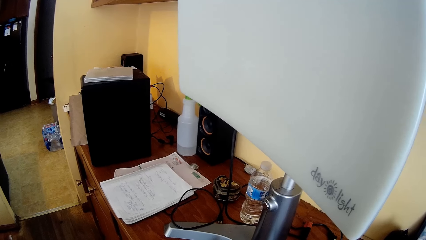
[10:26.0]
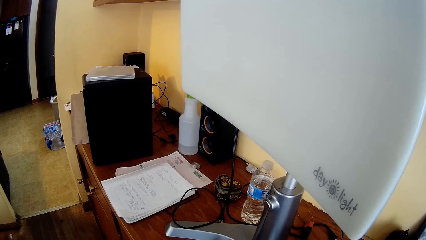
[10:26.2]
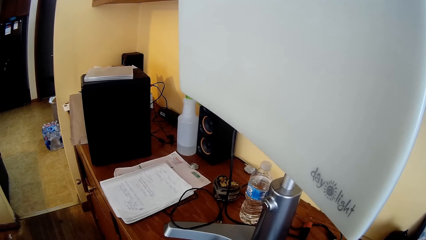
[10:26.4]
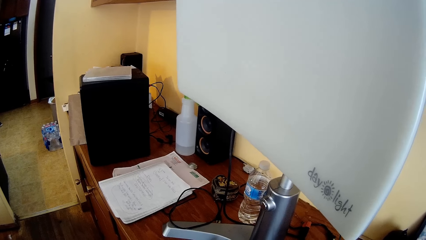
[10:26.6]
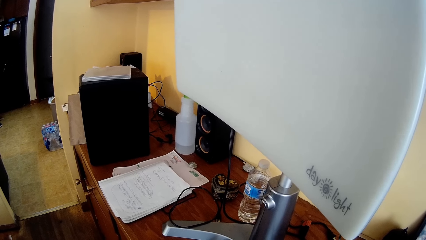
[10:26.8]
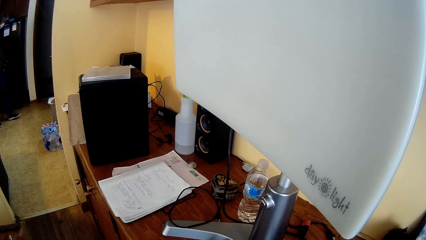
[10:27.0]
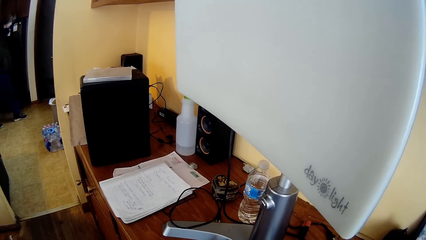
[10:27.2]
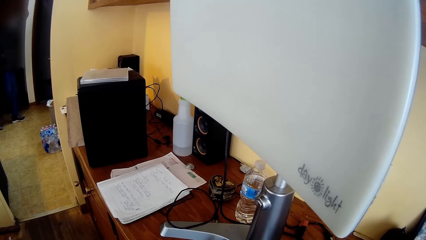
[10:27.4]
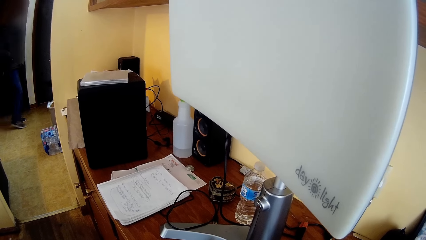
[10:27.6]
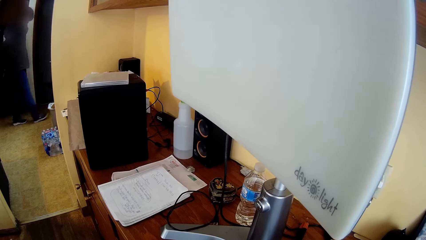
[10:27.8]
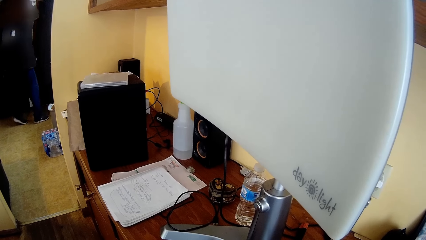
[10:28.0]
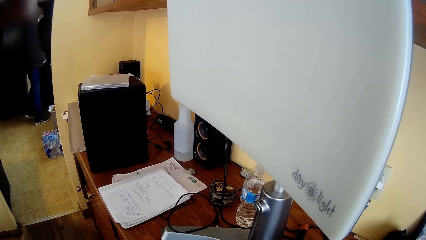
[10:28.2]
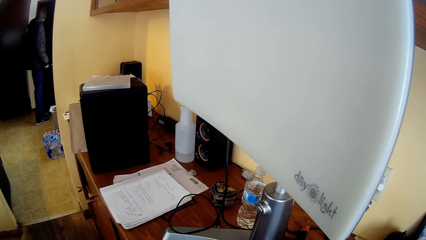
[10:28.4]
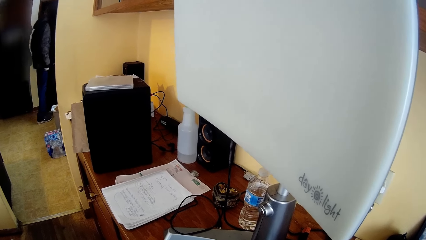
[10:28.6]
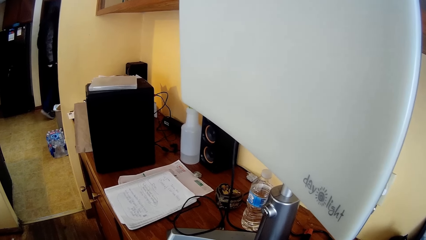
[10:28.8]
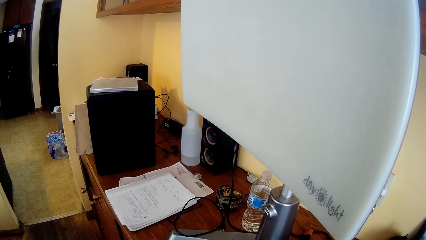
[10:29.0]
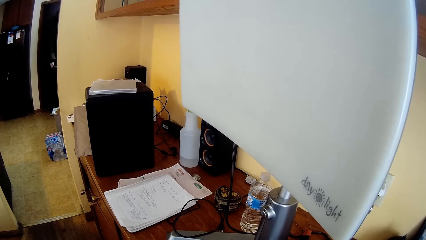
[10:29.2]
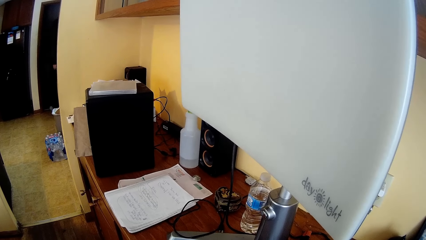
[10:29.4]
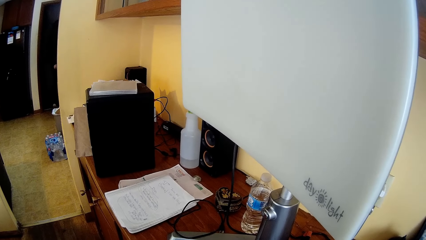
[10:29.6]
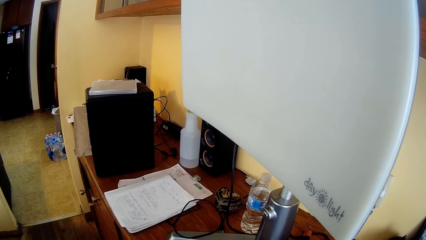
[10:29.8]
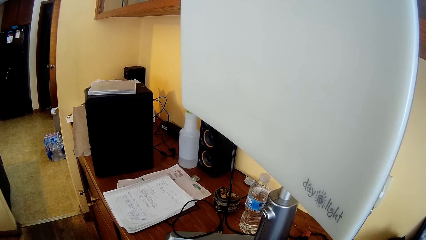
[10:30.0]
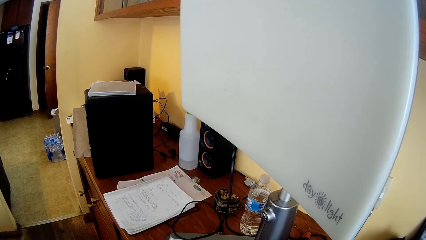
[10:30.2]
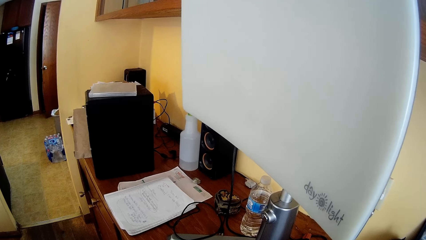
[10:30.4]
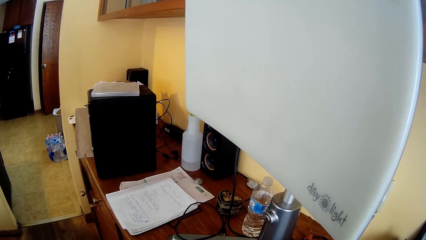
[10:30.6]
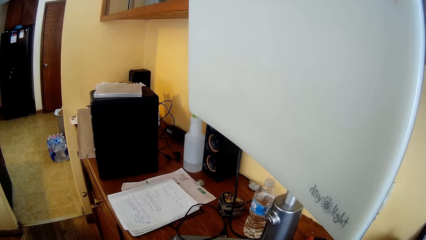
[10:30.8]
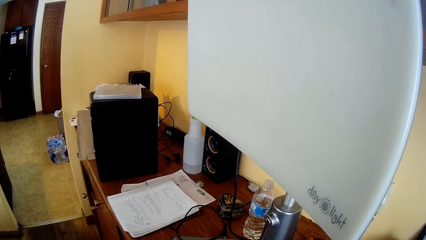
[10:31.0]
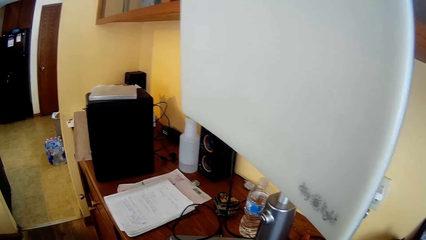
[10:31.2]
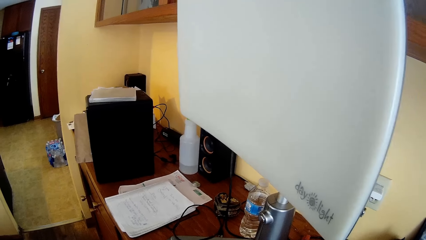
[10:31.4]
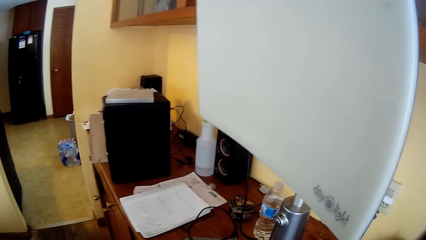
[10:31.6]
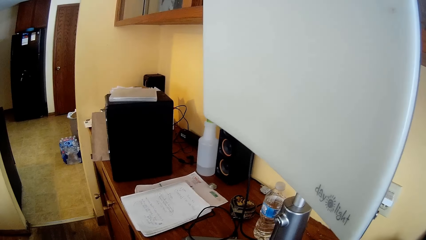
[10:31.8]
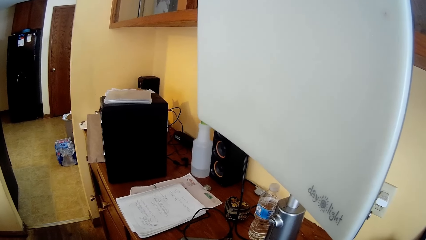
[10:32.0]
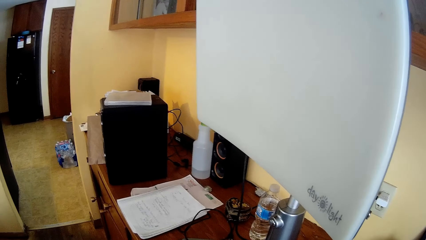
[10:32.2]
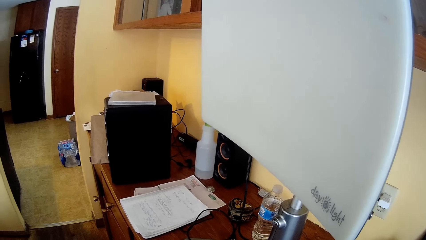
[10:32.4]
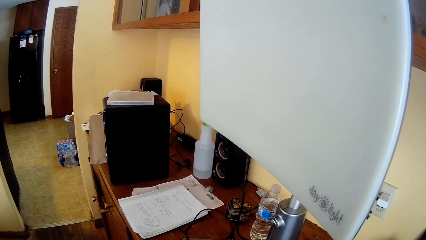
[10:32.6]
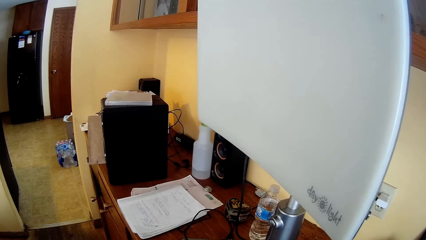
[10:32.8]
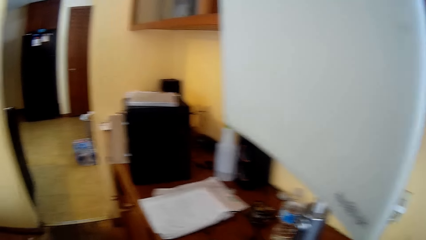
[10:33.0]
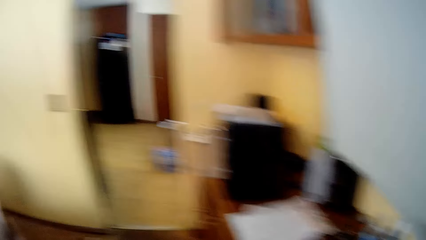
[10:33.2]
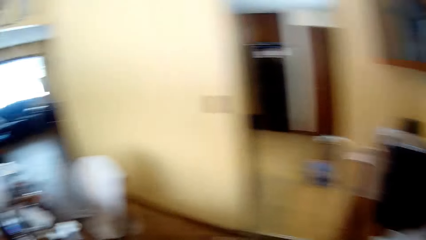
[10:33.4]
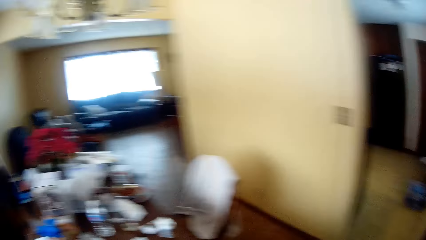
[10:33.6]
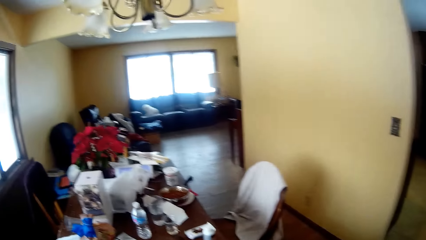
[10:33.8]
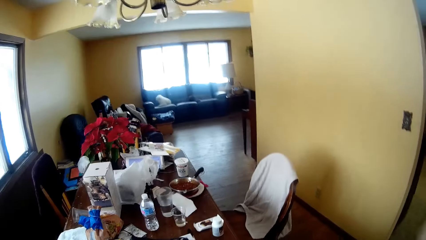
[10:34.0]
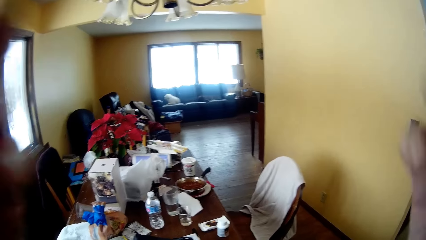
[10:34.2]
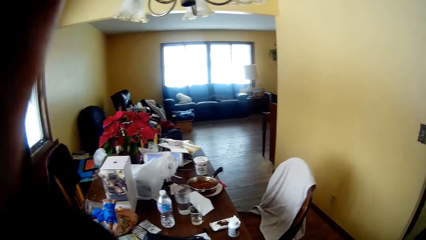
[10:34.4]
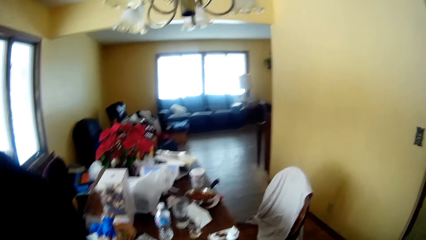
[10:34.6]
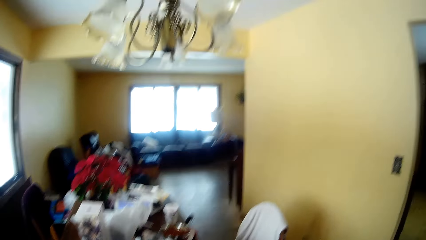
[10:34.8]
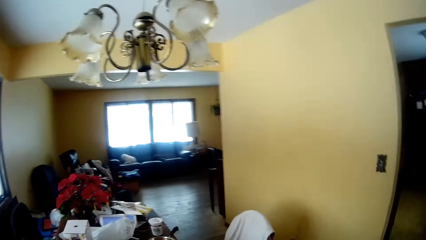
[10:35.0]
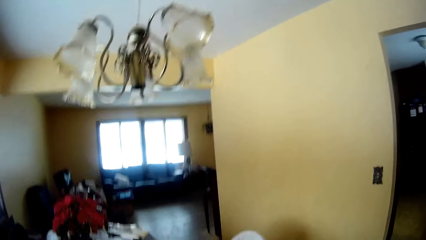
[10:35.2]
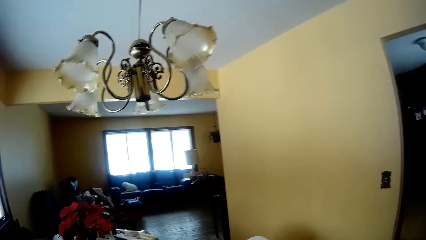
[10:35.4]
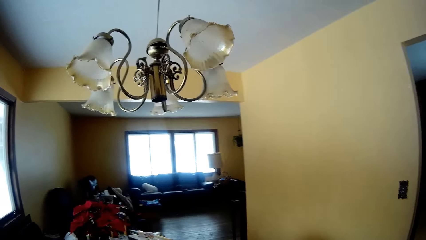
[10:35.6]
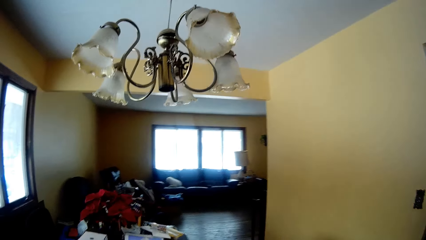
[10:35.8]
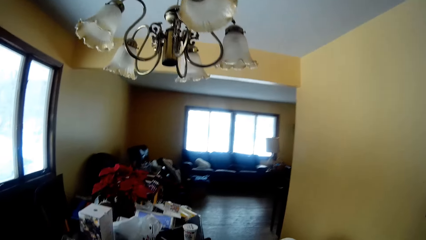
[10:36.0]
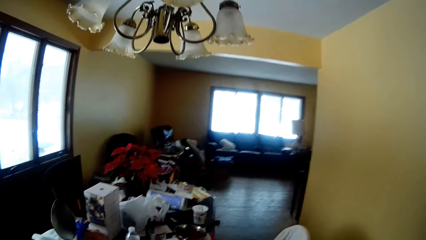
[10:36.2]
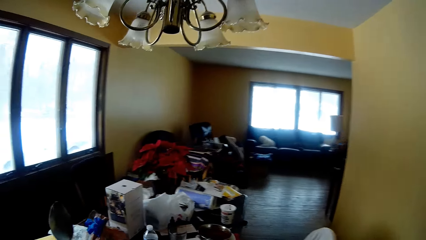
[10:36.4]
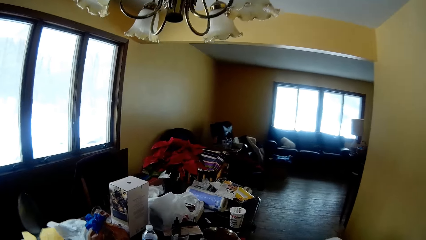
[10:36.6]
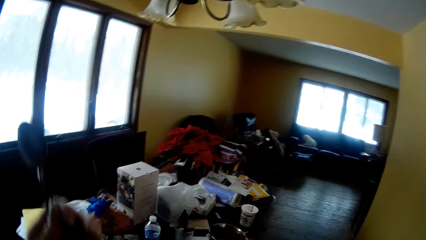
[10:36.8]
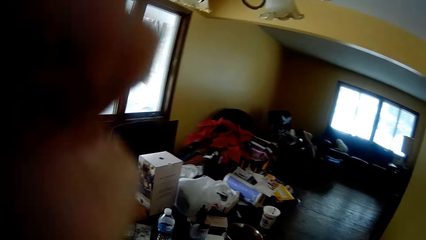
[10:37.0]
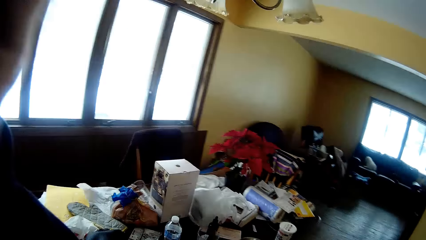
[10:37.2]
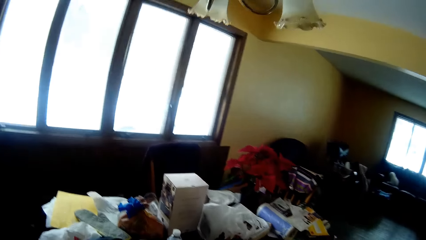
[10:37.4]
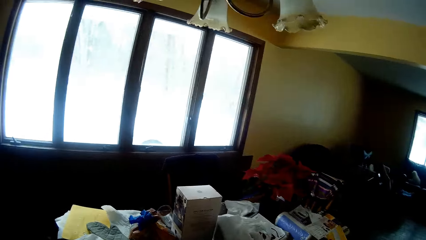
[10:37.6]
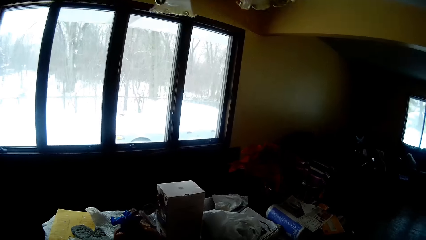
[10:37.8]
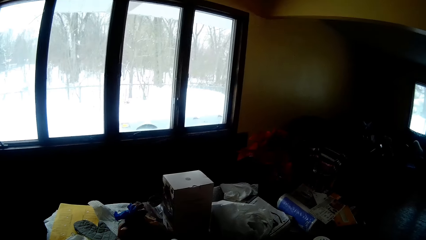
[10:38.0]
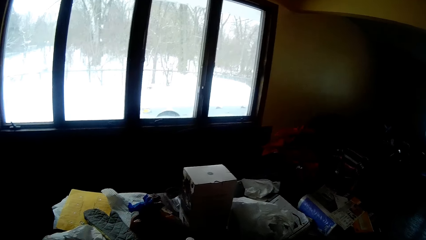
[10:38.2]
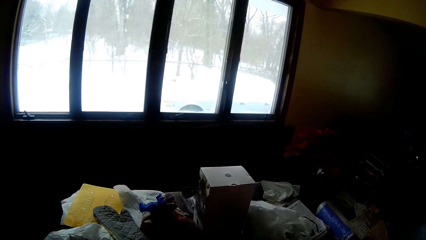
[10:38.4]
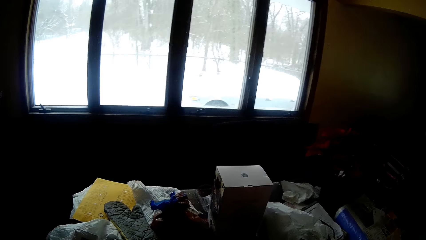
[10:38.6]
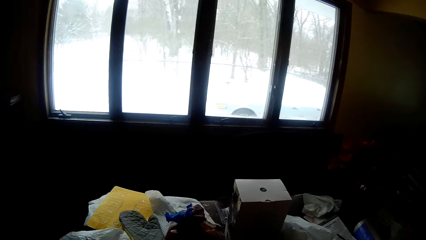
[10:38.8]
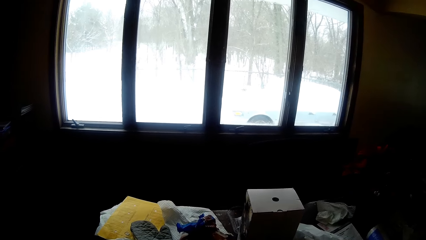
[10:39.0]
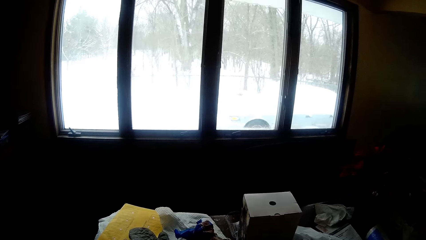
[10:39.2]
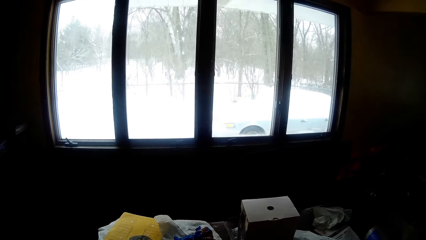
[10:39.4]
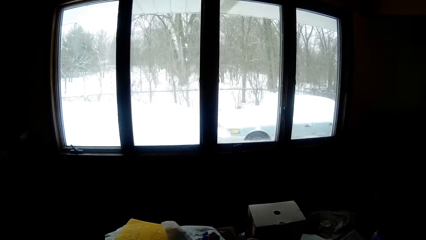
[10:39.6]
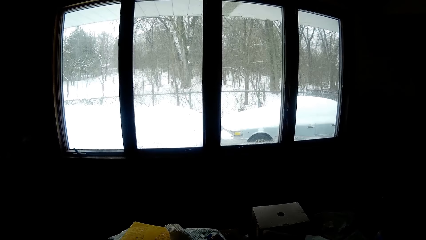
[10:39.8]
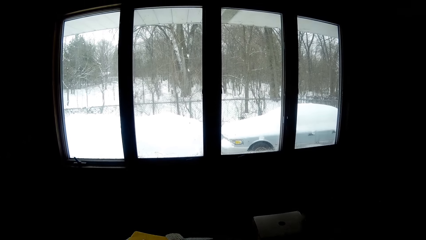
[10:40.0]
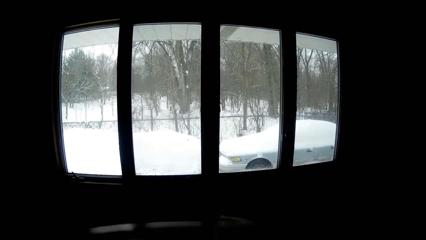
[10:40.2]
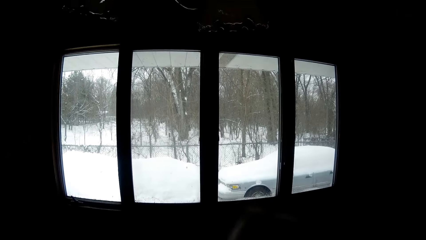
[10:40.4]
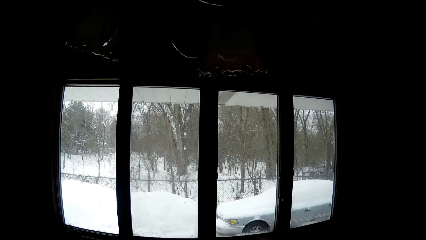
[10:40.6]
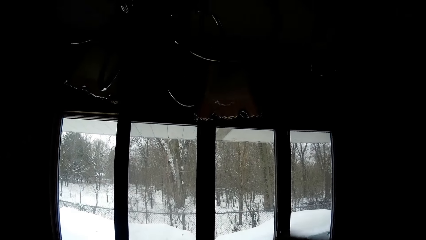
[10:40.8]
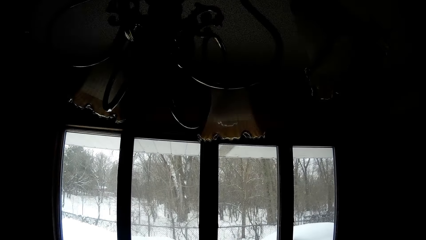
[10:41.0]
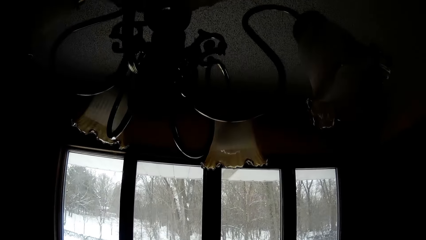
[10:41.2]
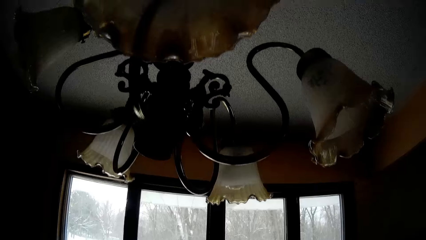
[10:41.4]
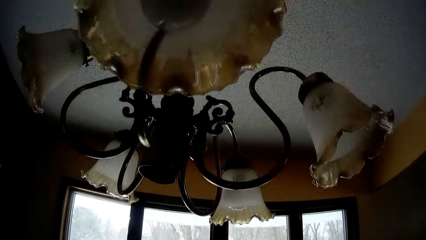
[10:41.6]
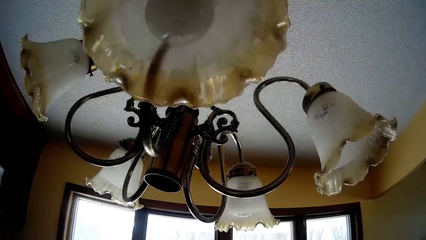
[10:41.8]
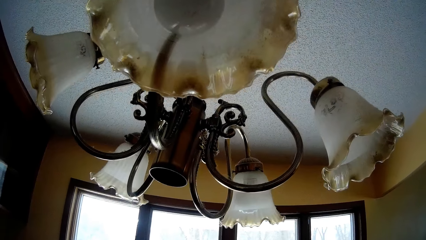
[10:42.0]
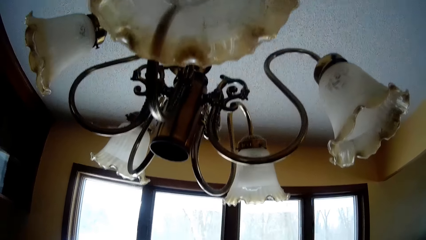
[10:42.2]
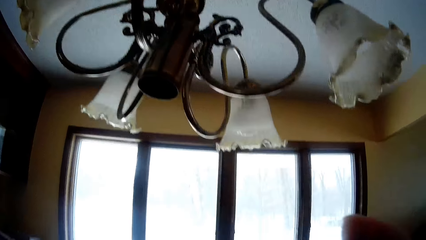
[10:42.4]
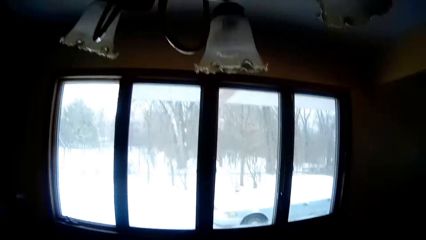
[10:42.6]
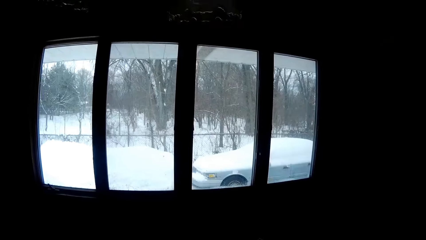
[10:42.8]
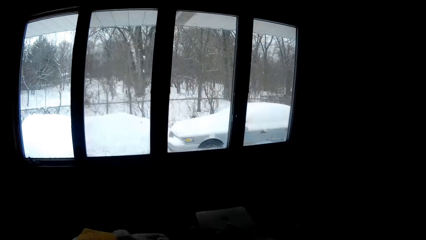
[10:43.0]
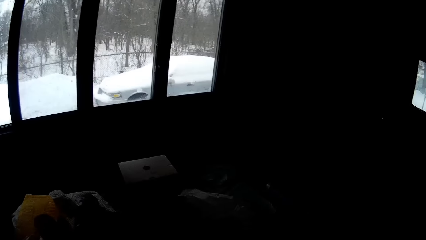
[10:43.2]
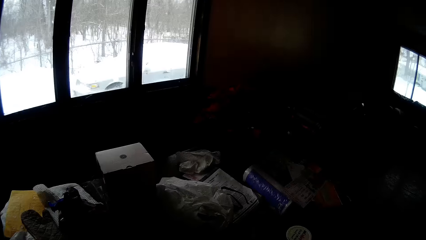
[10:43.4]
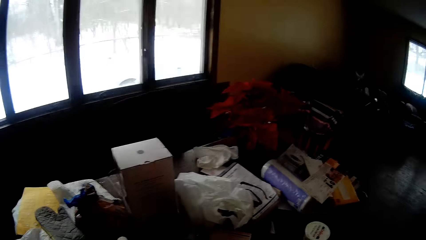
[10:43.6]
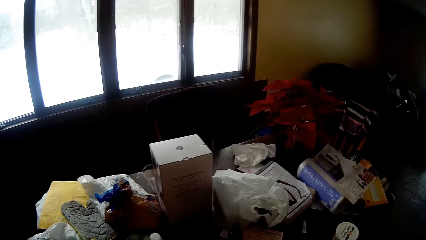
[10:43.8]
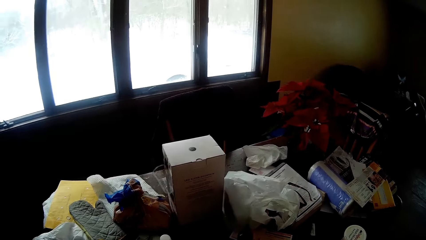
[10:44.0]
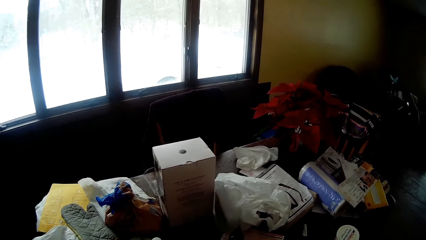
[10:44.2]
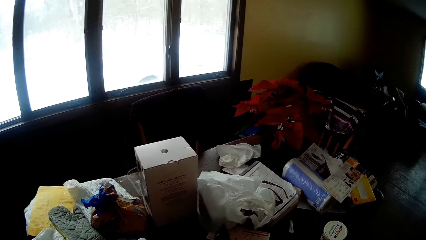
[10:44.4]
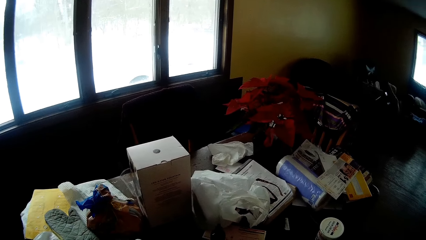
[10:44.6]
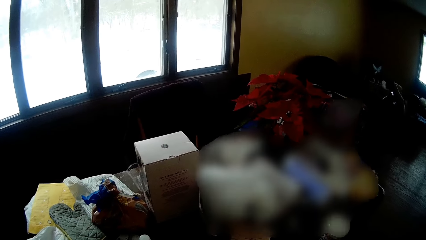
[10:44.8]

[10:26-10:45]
A man walks into a room through a door. The man closes the door with his right hand. The camera wearer adjusts the camera on her head with both hands. She walks round the room.
